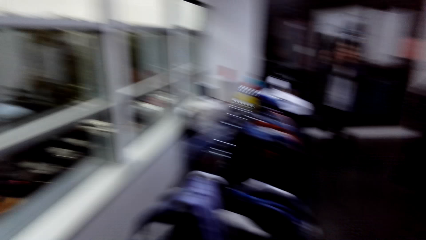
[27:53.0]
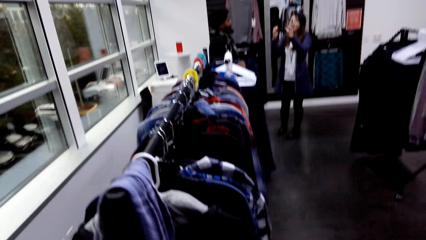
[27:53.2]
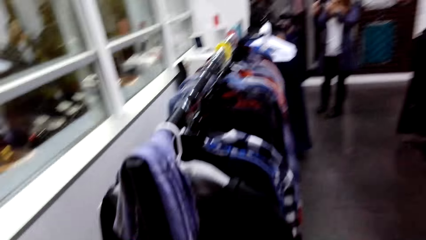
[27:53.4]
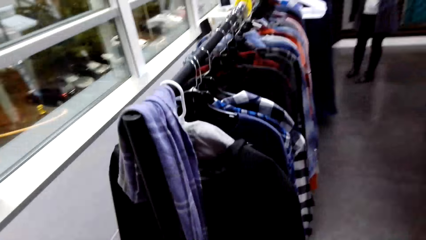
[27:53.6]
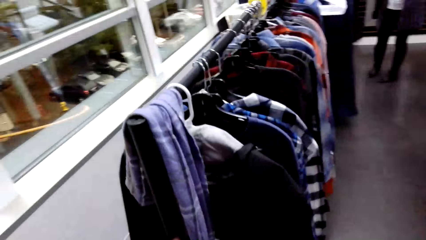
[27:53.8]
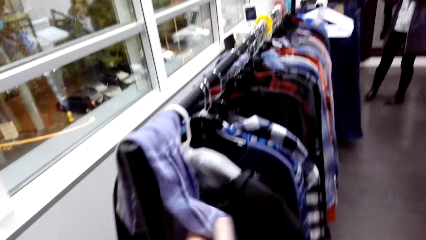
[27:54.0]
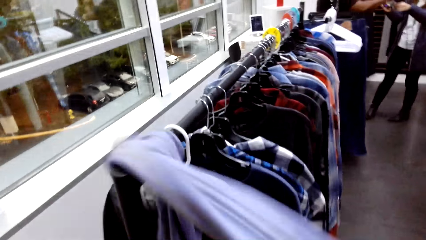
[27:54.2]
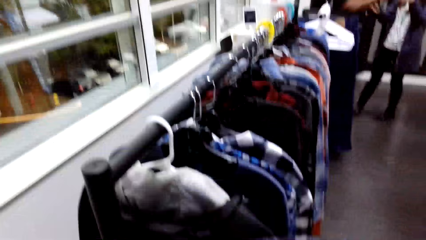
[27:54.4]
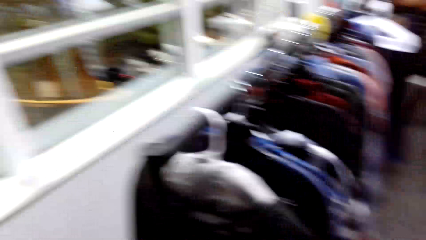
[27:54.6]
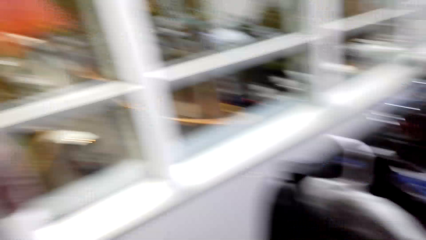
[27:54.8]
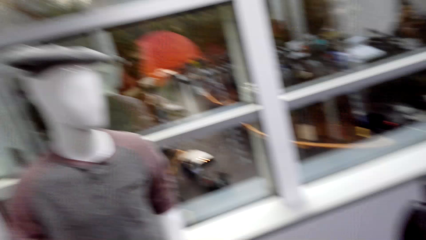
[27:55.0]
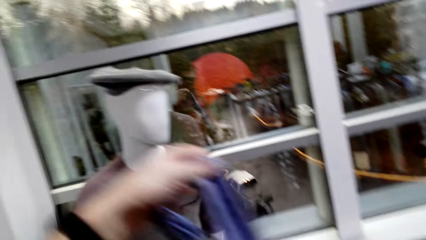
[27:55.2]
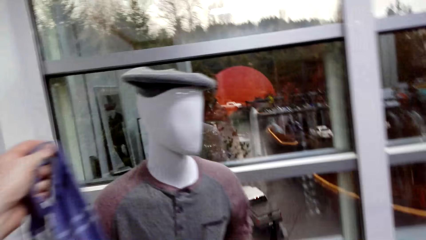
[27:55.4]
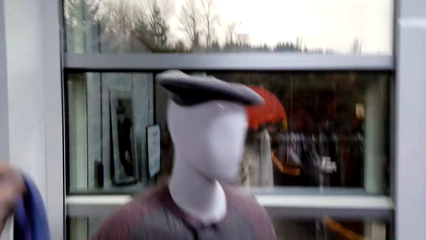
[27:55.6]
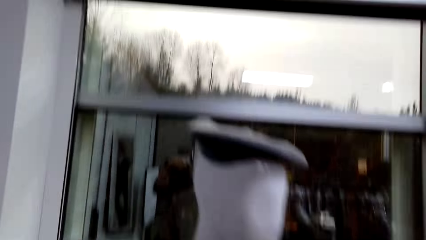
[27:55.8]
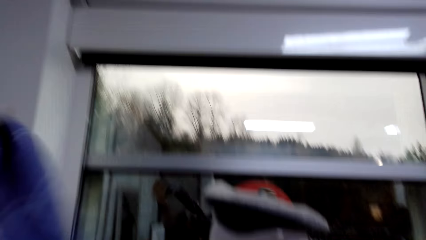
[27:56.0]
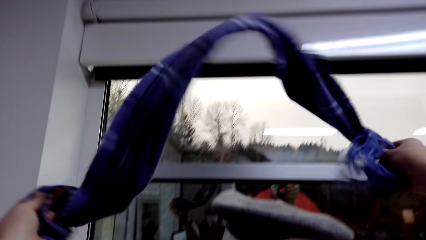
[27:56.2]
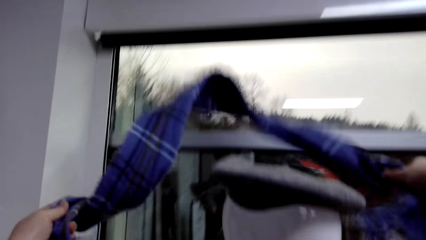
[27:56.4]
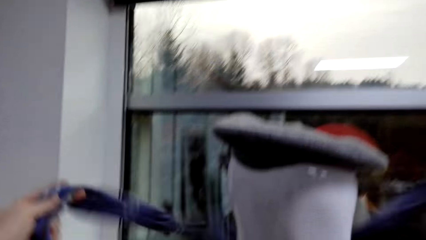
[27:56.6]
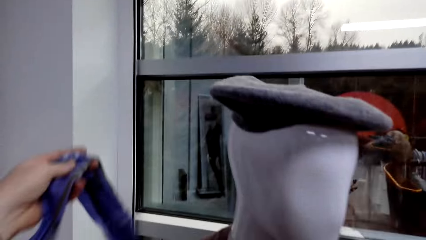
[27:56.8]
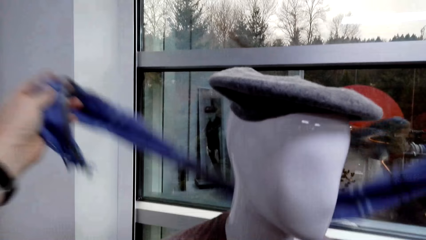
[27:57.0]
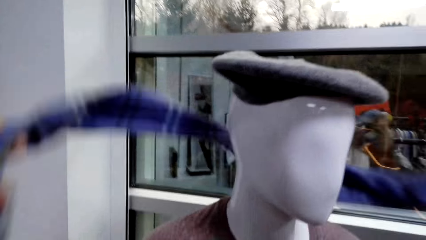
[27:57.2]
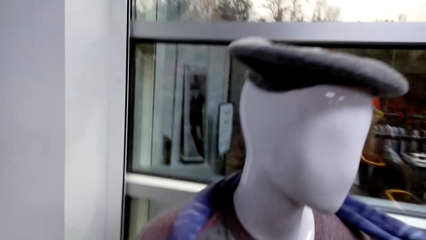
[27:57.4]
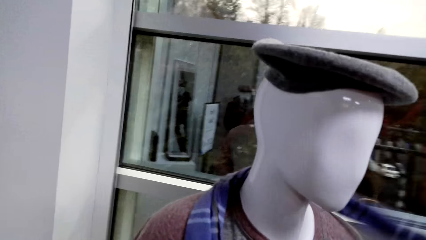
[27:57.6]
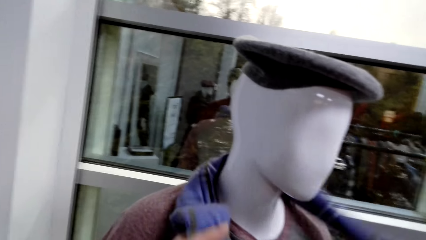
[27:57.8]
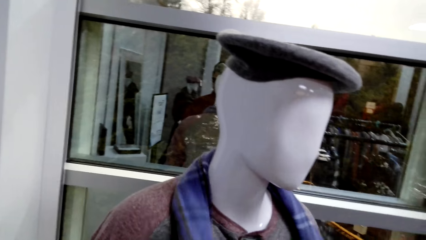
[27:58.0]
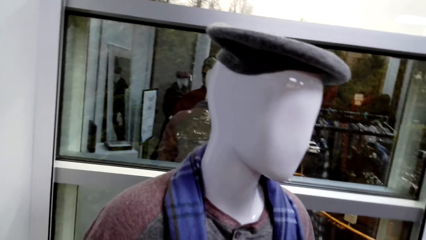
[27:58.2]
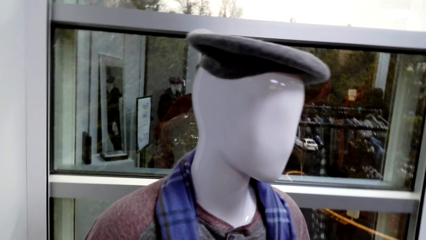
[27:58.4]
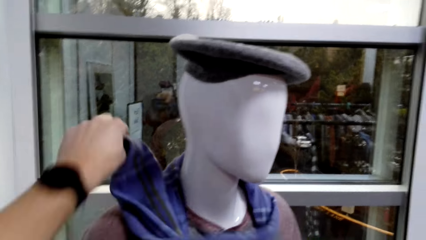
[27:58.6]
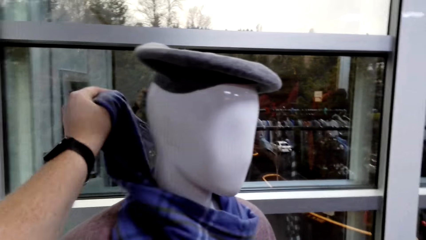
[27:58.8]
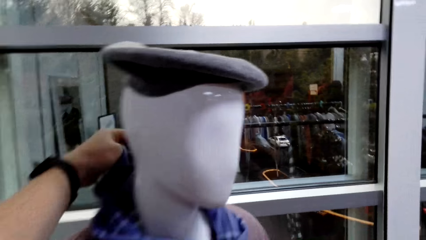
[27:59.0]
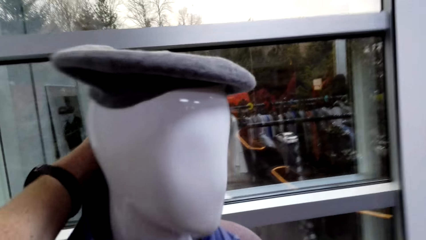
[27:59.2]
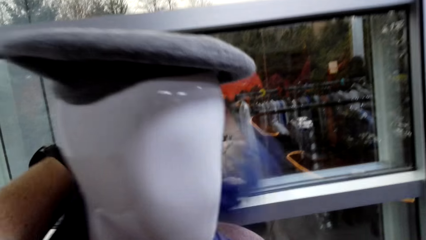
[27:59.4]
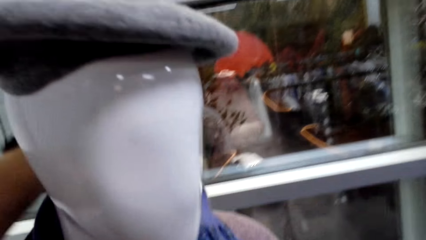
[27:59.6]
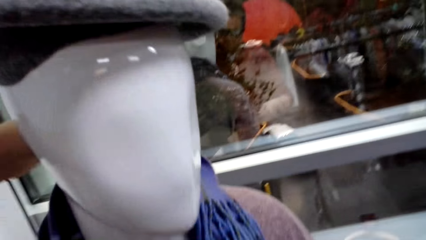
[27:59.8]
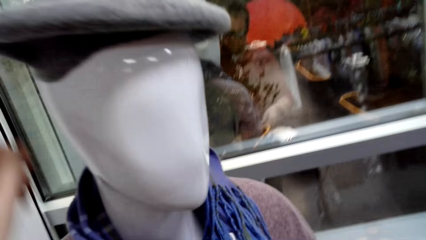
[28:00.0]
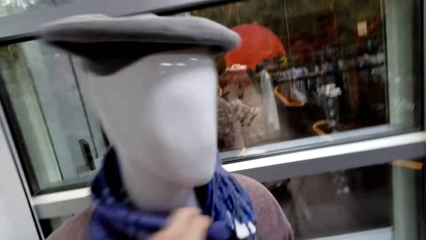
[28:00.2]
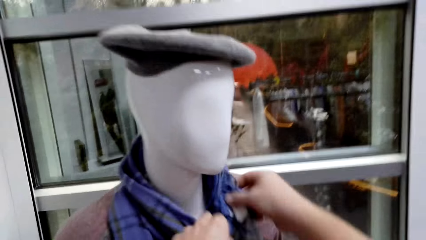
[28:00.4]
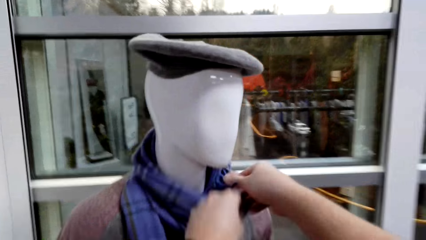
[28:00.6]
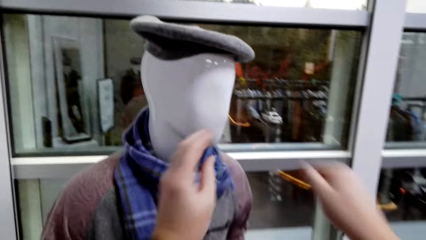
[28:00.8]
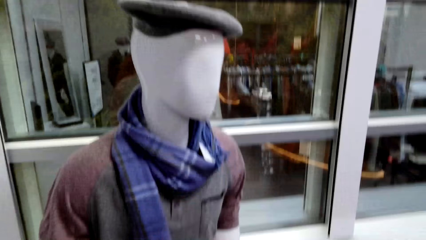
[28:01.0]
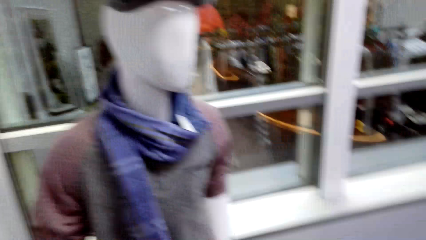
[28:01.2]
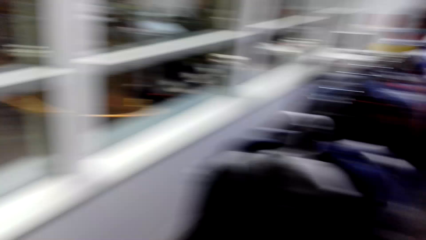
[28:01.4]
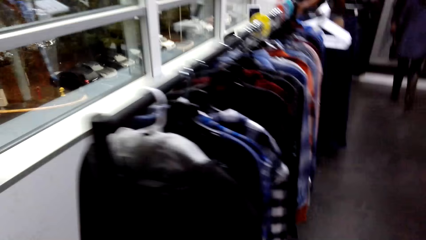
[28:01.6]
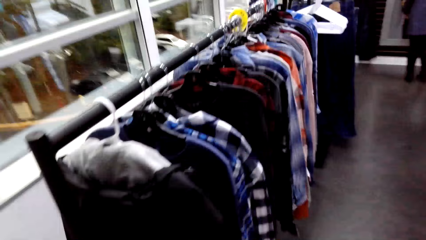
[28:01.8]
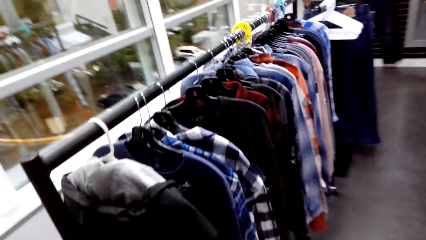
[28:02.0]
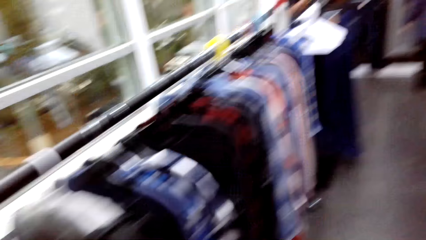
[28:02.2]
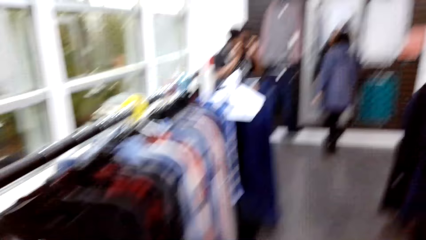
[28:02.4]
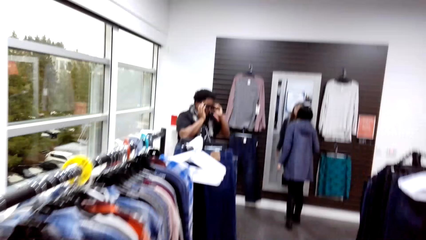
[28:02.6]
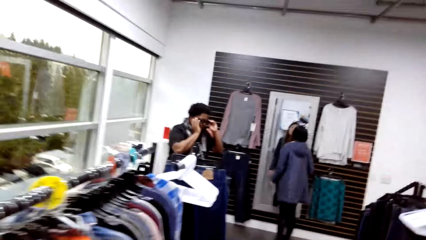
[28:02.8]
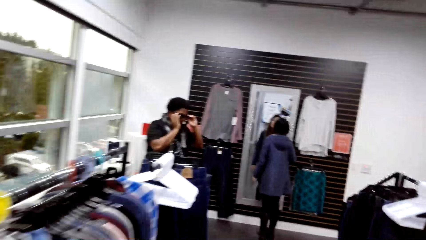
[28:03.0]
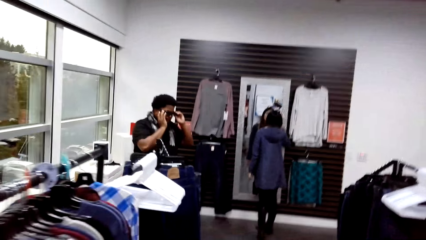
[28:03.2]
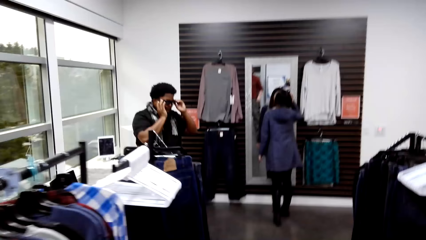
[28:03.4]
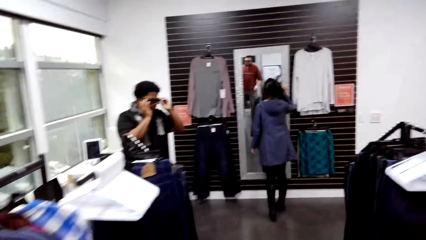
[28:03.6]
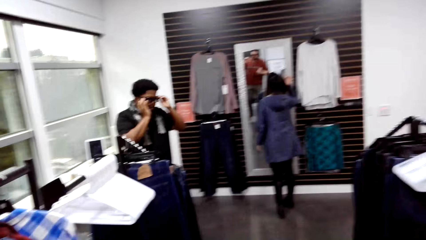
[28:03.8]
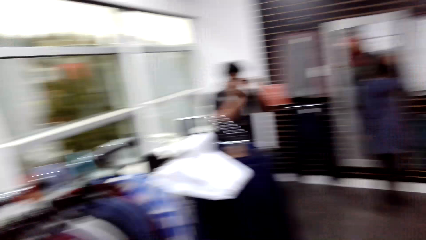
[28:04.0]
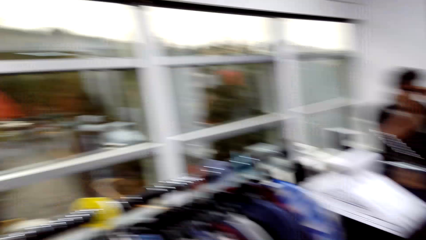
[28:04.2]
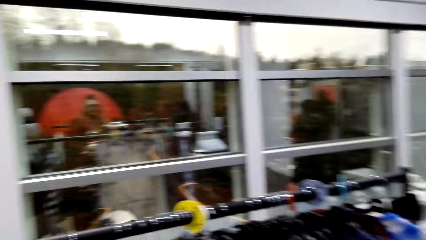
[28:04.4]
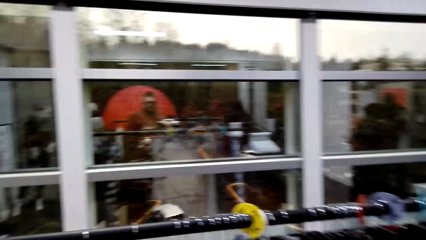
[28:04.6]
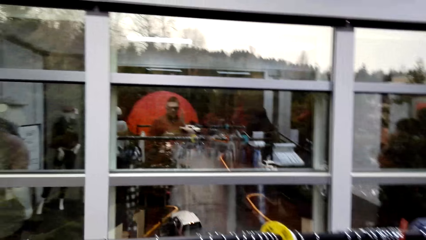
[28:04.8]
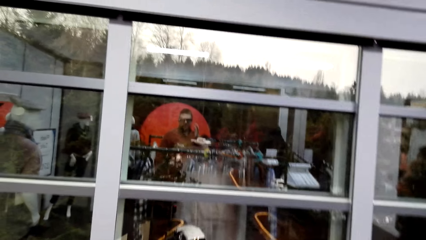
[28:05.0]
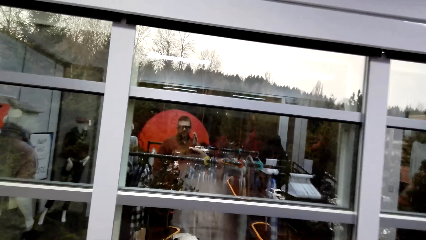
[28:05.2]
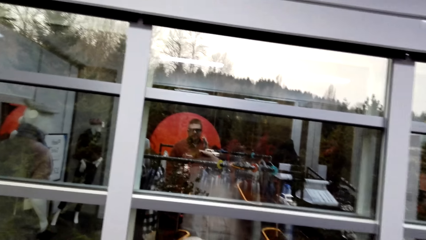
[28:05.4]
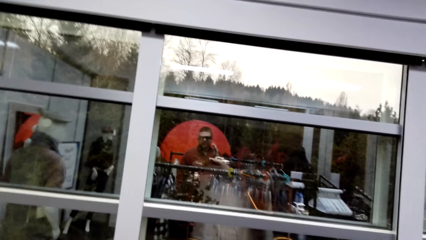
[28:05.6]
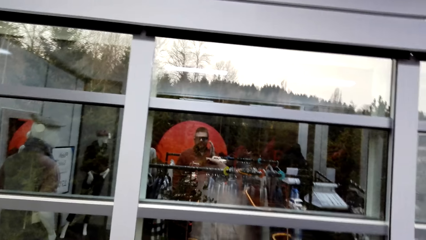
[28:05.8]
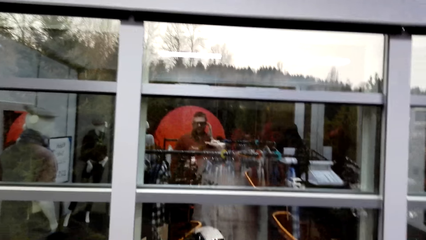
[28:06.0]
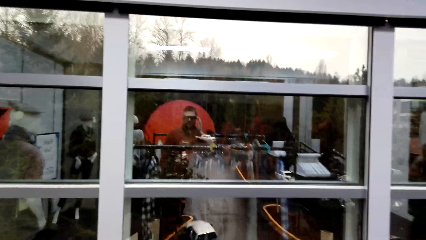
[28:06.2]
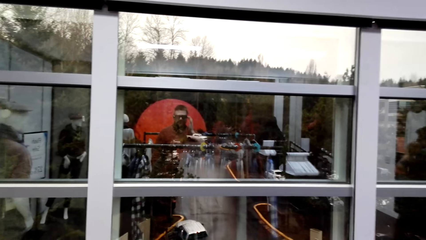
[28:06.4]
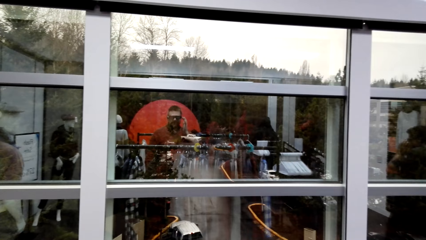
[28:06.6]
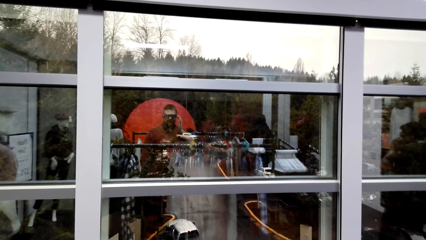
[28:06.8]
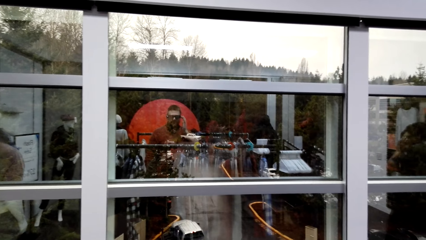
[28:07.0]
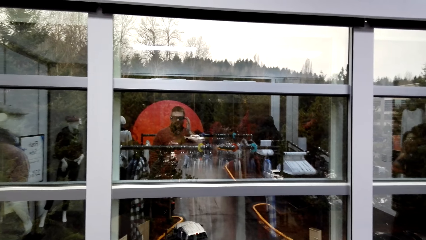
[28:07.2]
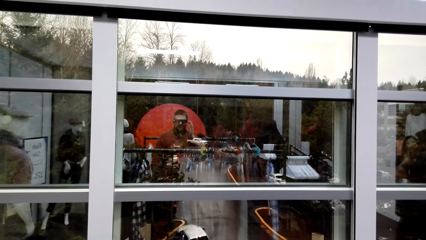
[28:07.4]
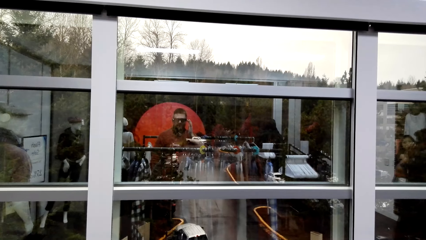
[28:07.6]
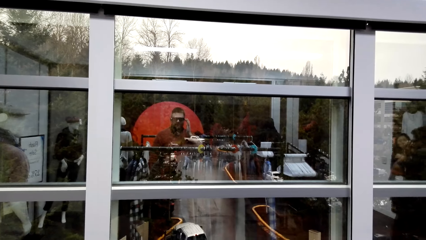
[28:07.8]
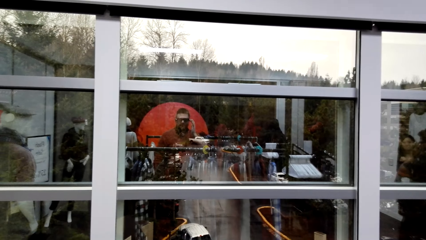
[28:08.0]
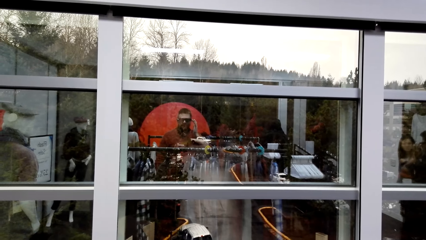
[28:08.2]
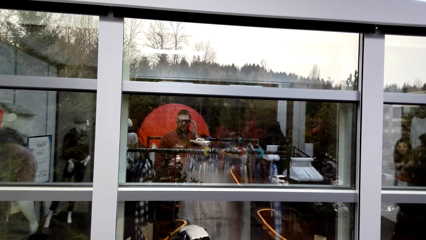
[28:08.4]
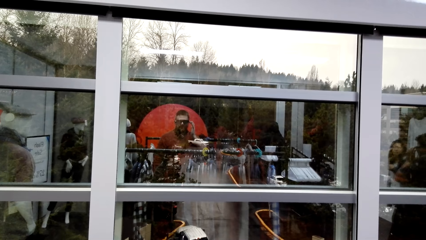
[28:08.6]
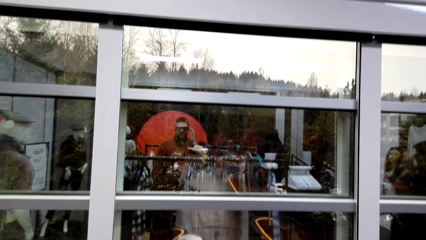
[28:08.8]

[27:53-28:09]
The camera wearer picks the scarf. They pick the cap. They put the scarf around the dummy's neck. They walk around.
